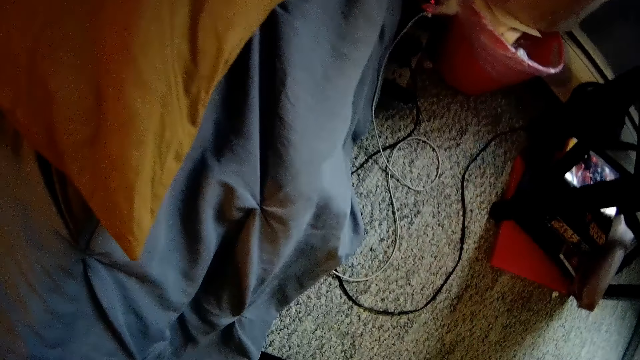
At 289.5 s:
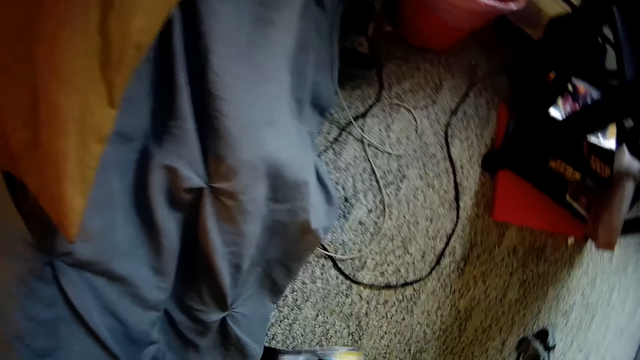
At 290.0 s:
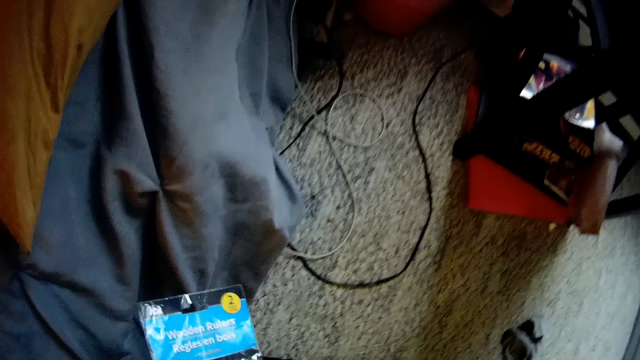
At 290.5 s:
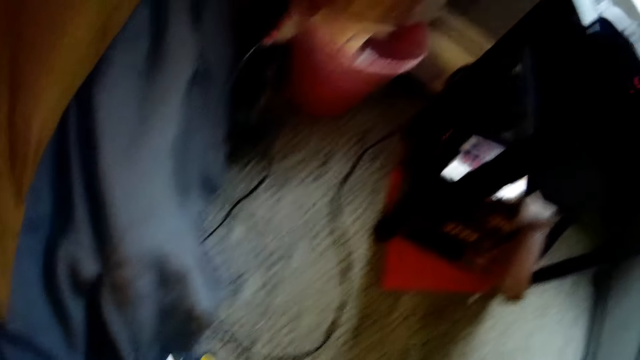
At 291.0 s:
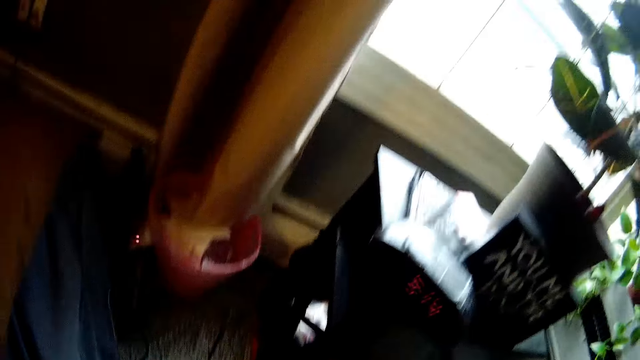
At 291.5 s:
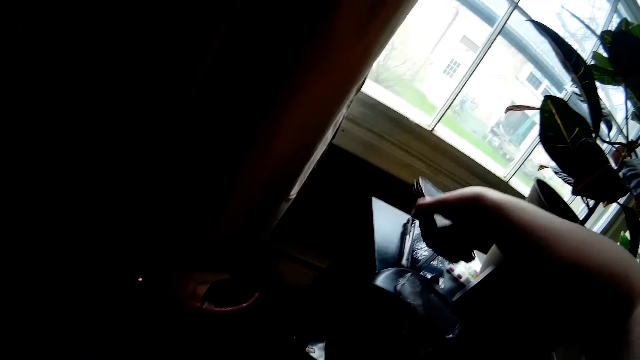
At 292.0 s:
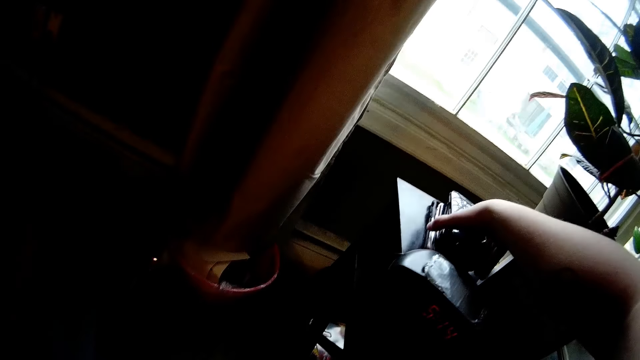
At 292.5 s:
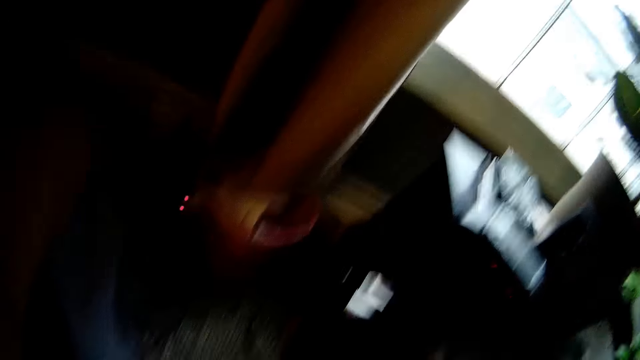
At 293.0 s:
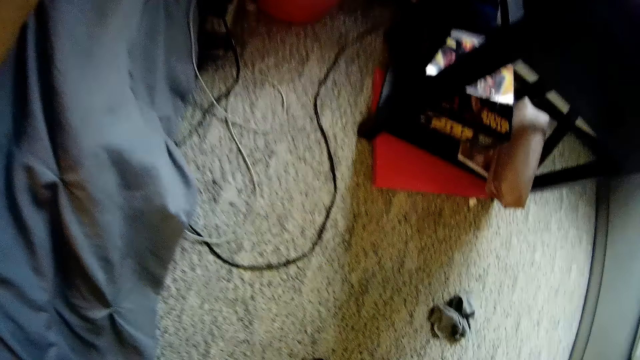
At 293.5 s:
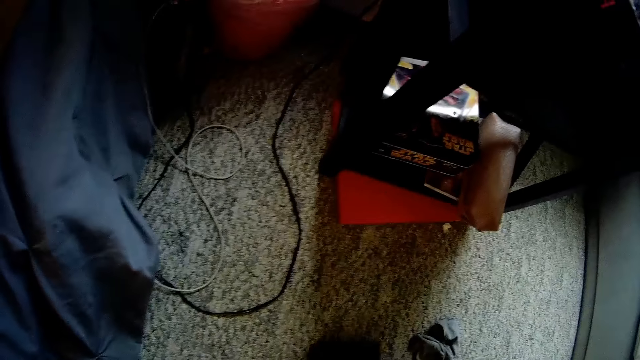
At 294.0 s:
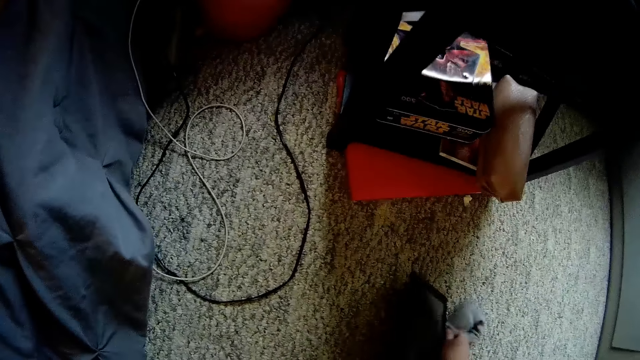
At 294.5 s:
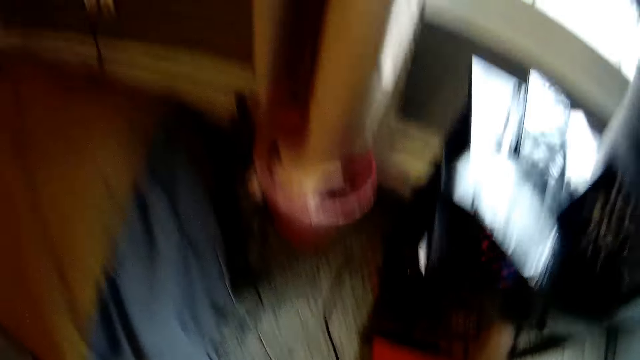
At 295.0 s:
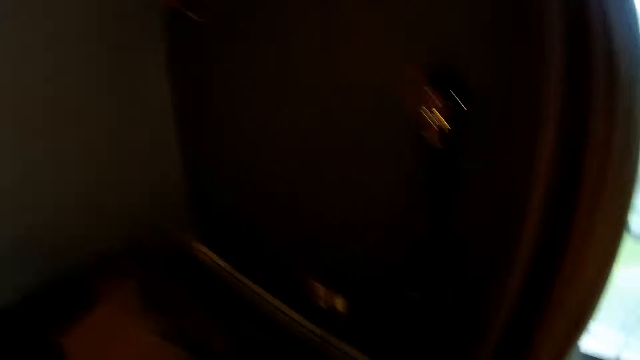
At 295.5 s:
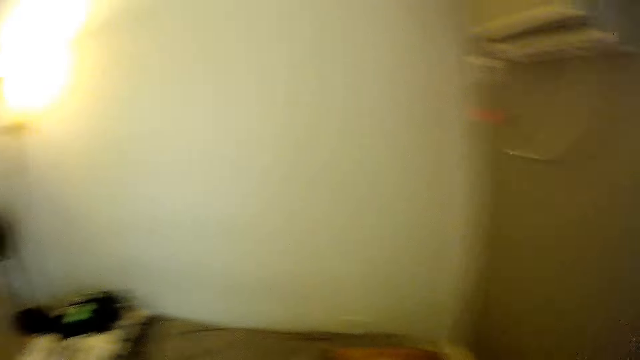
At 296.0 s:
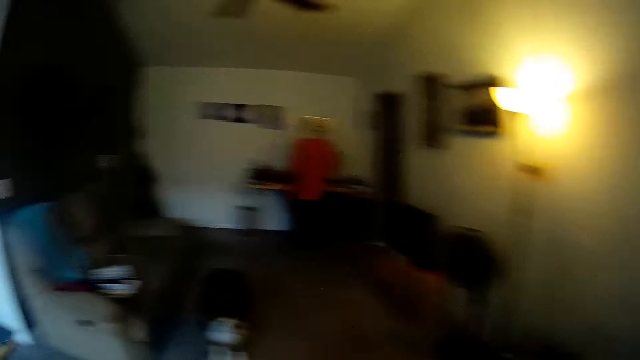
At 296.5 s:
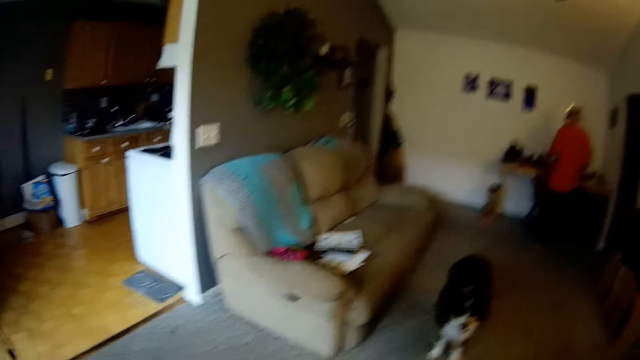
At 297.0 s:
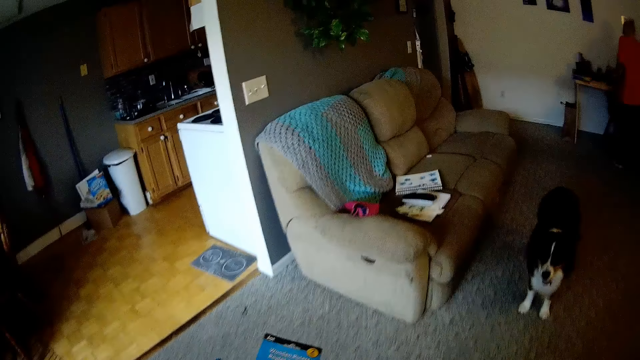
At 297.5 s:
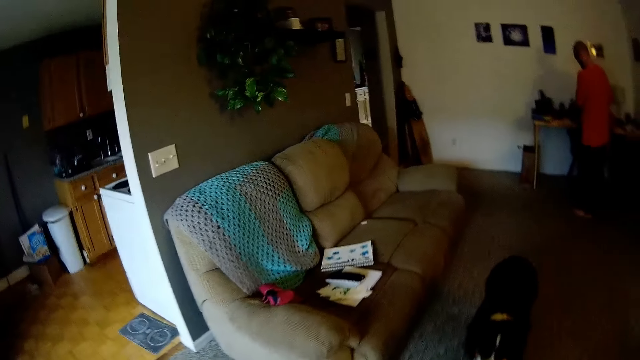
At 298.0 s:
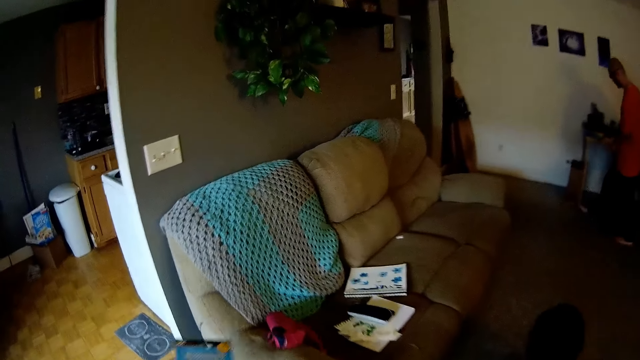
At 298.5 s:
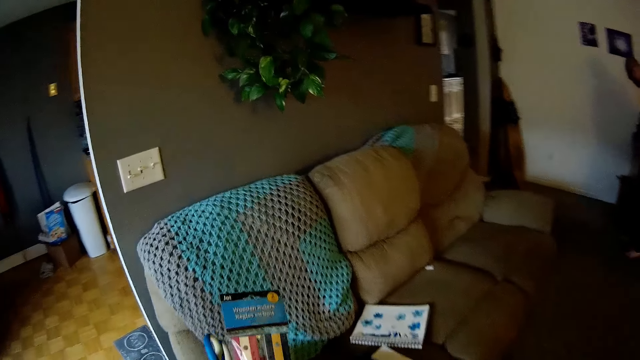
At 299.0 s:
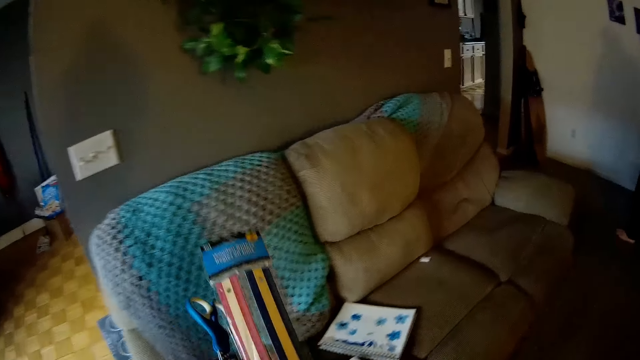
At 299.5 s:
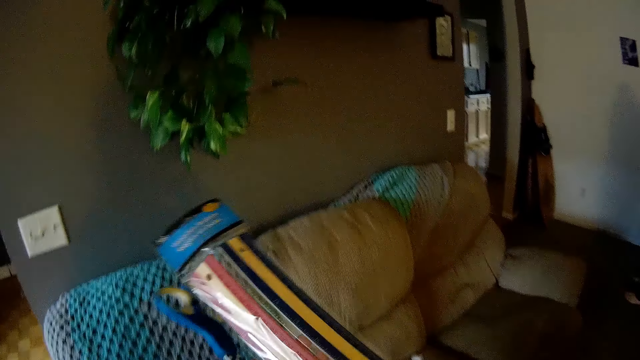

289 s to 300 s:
The camera wearer picks up a pack of rulers on the floor with her right hand. She drops a phone on the shelf with her right hand. She picks up a sock or cables from the floor with her right hand. She walks across the room towards a dog.

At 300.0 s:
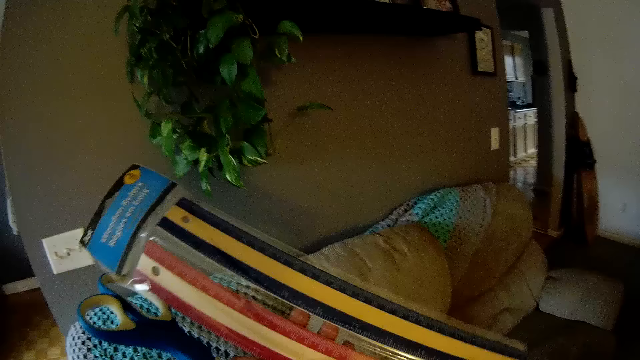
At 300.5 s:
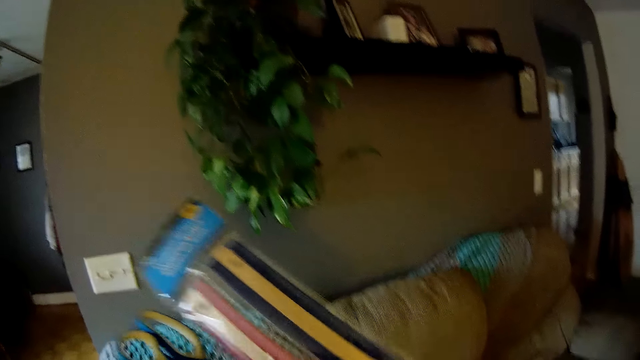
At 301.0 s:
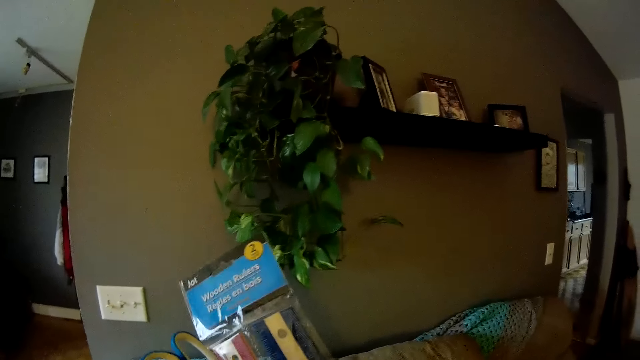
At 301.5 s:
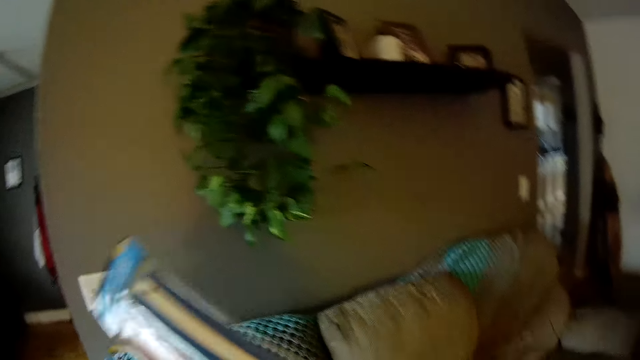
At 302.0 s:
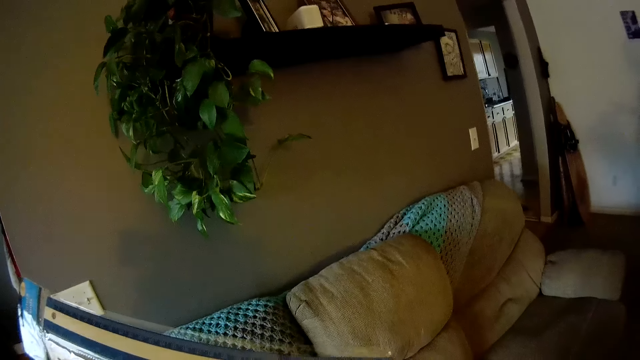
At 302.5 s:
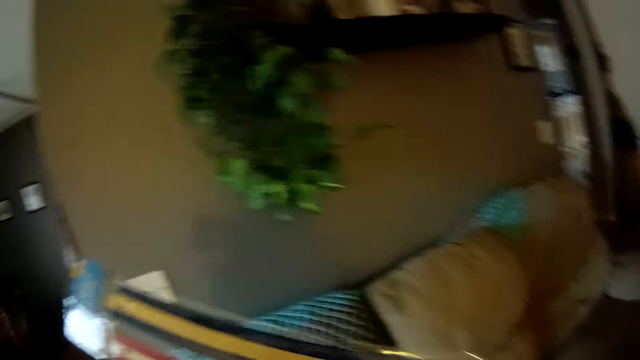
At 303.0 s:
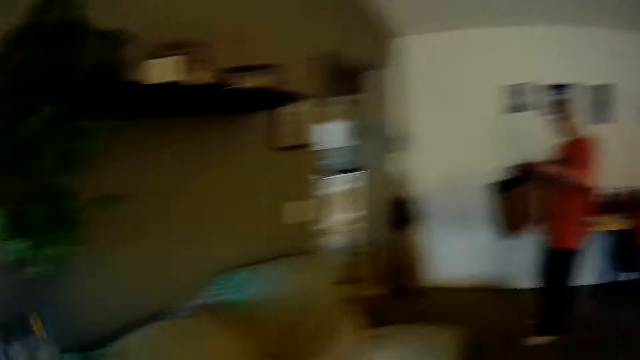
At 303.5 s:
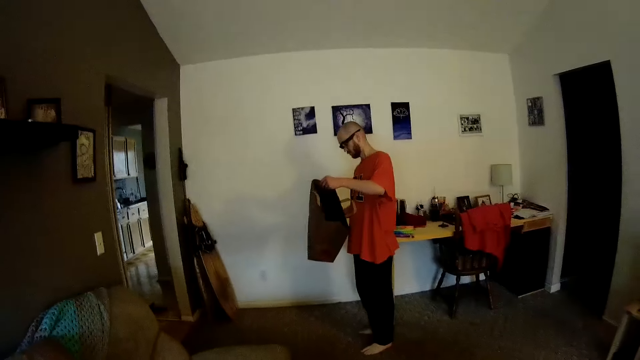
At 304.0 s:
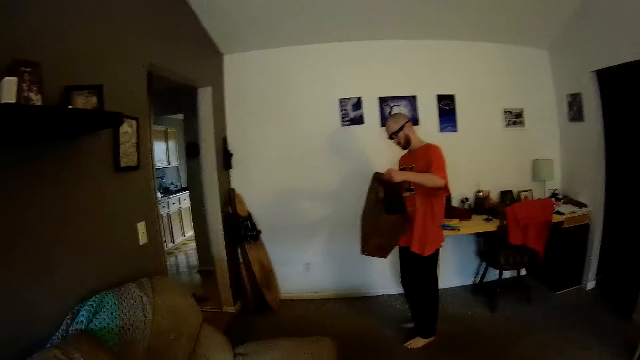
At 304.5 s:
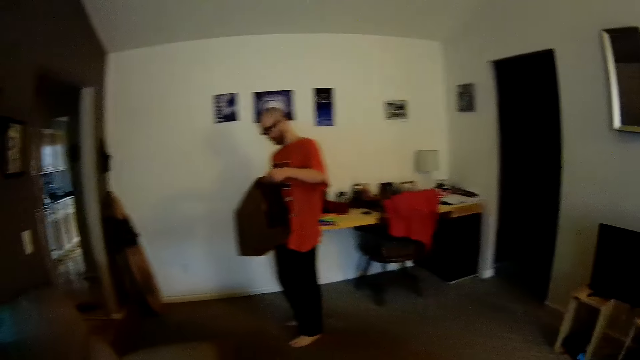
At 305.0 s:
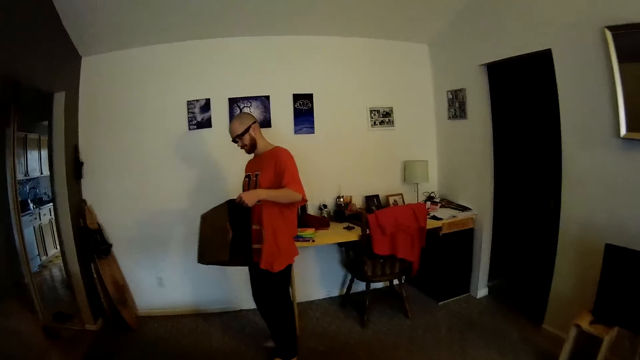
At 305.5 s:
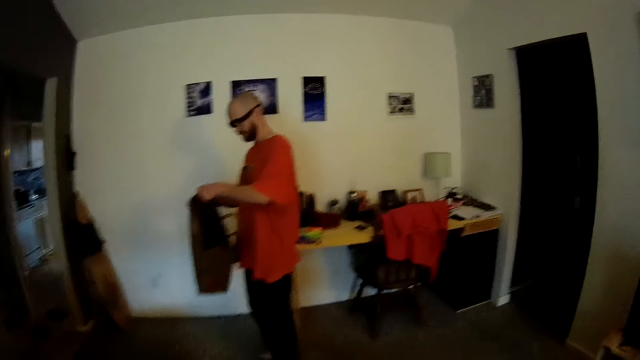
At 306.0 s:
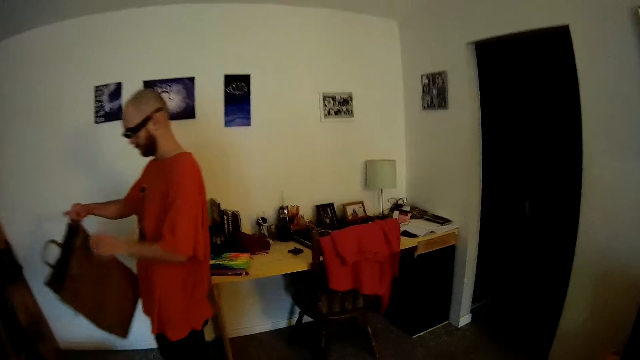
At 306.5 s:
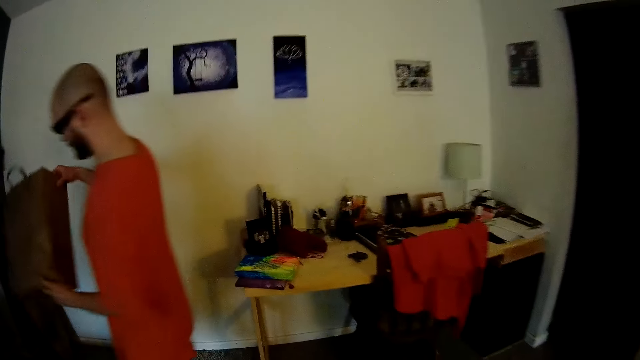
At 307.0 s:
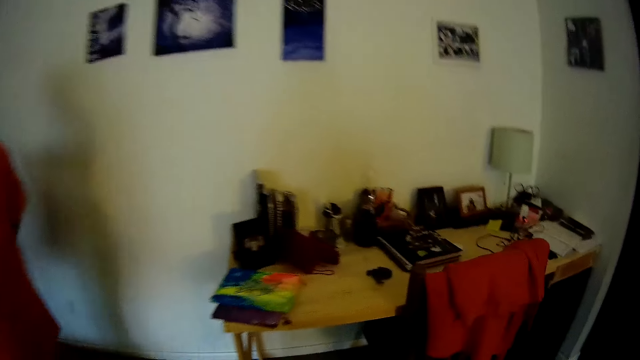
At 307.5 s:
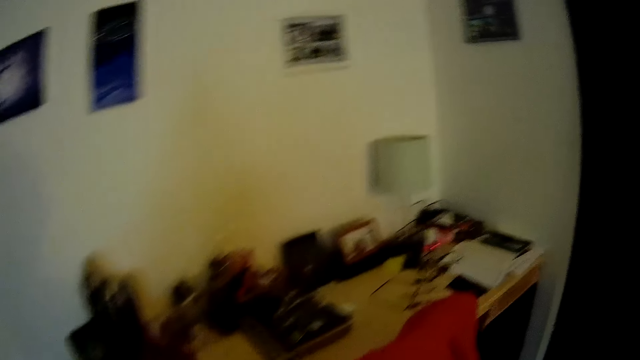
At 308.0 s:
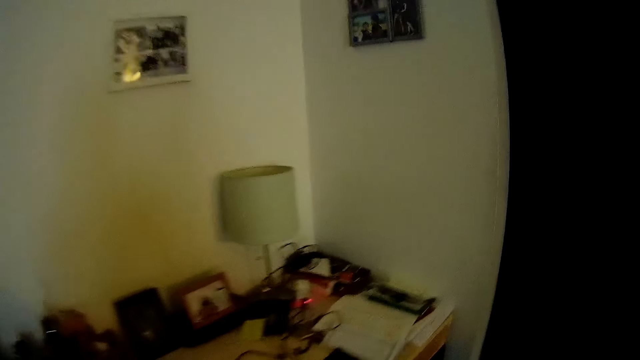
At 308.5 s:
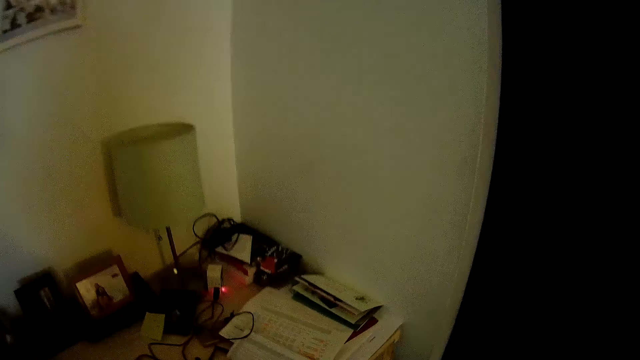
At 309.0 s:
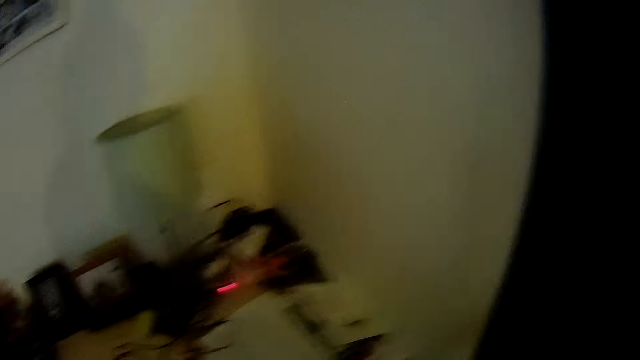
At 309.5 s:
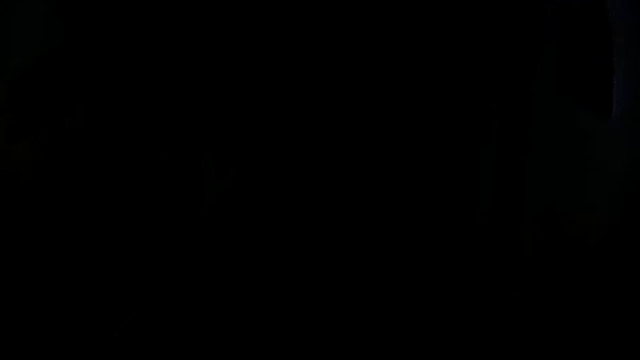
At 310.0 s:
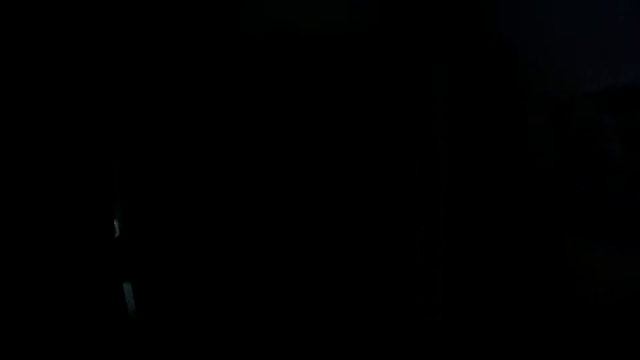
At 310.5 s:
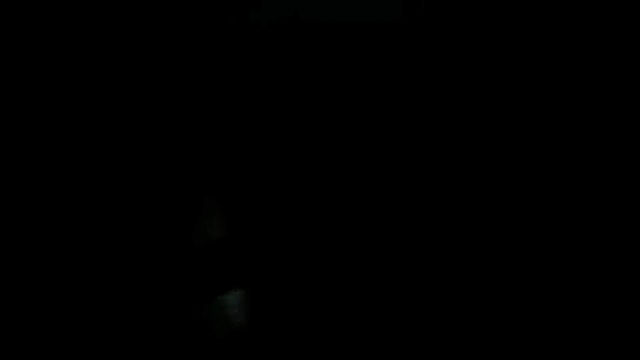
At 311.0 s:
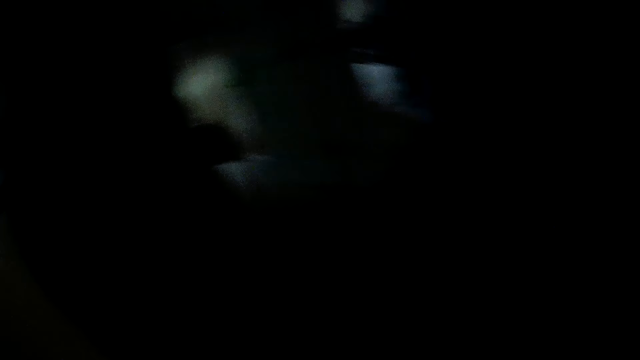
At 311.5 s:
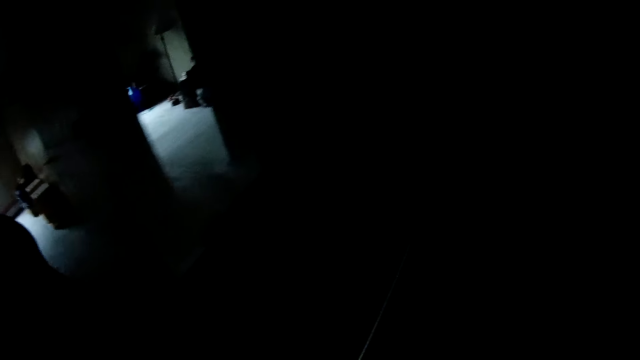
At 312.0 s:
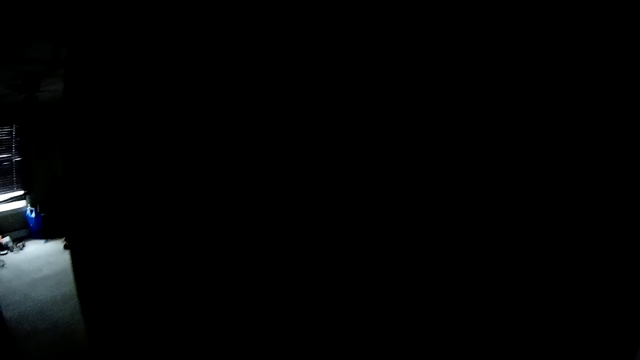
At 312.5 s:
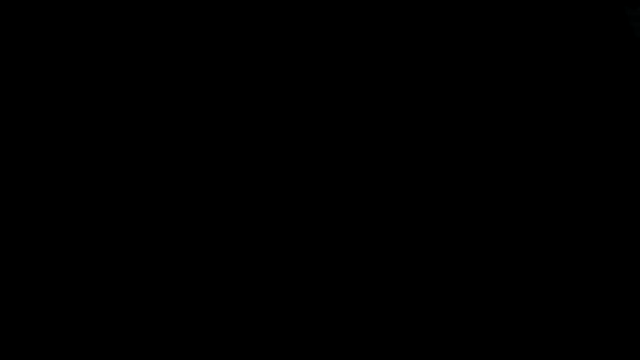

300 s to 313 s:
The camera wearer interacts with a man. They look at something. The man holds a bag with both hands. The camera wearer walks across the house towards a table. They walk into a room.
